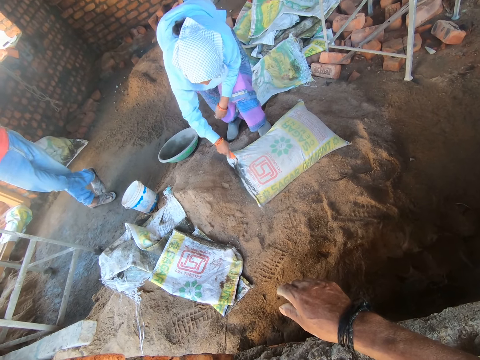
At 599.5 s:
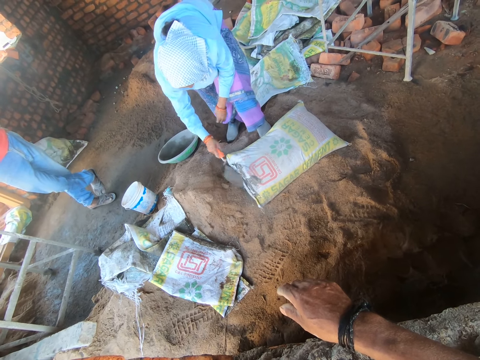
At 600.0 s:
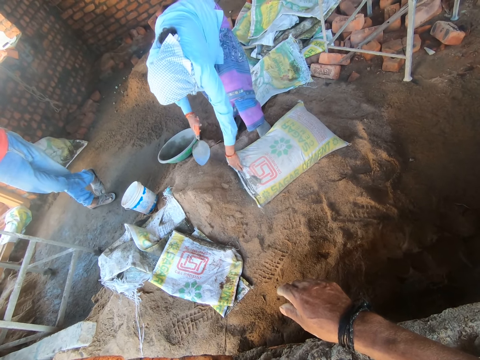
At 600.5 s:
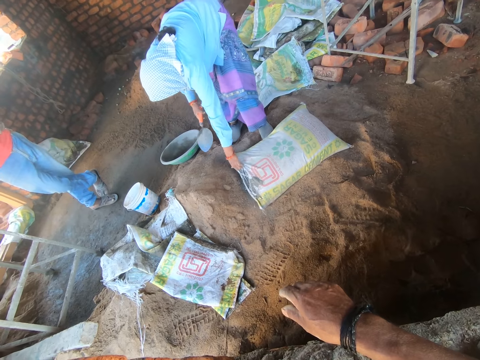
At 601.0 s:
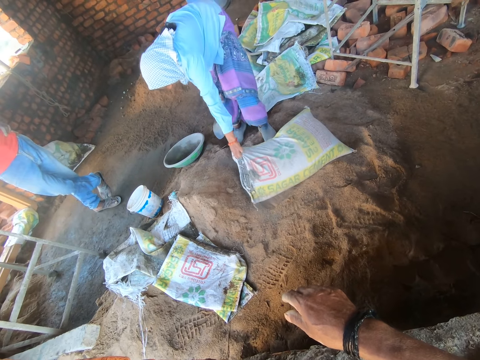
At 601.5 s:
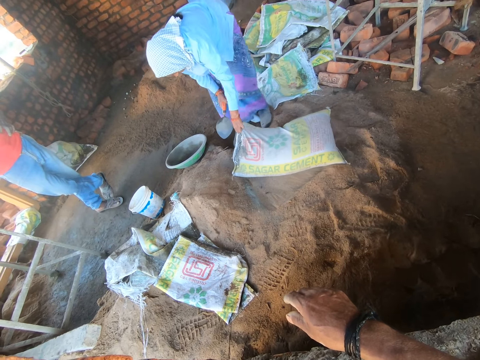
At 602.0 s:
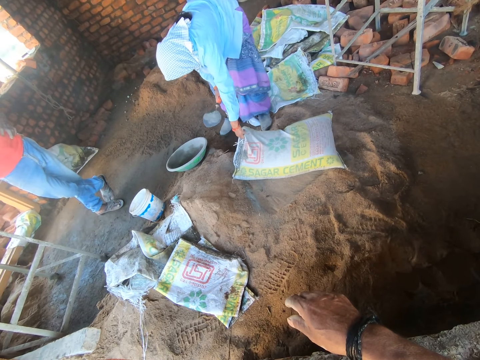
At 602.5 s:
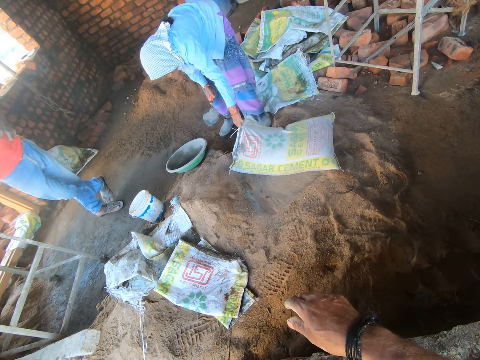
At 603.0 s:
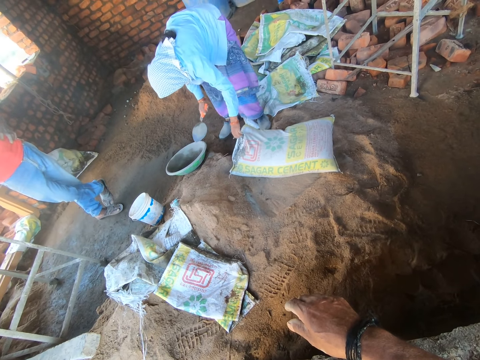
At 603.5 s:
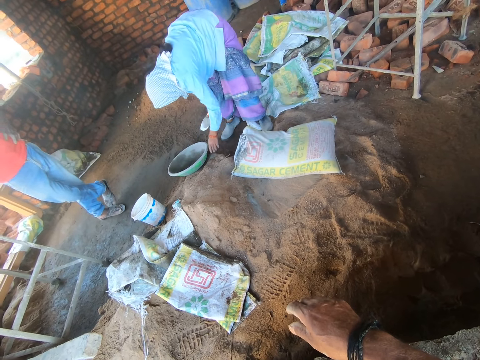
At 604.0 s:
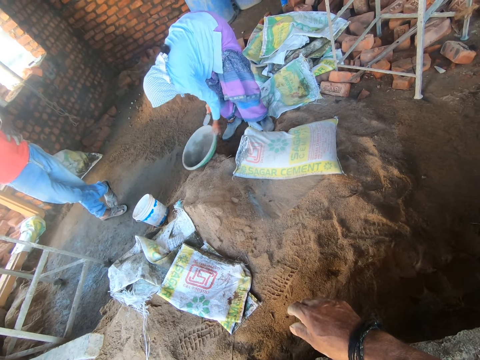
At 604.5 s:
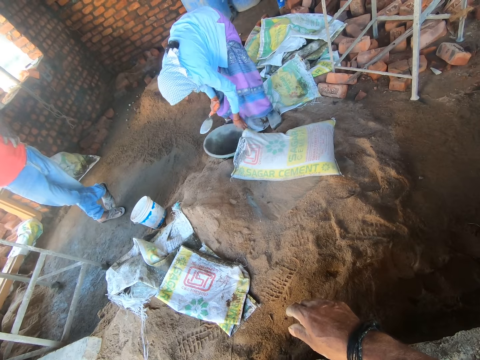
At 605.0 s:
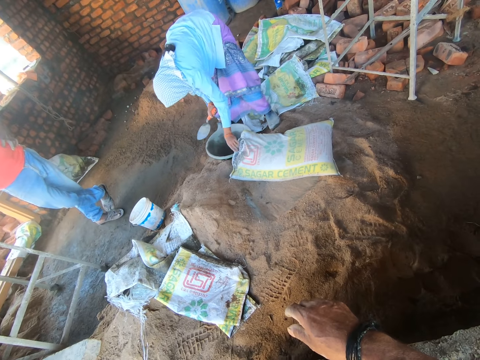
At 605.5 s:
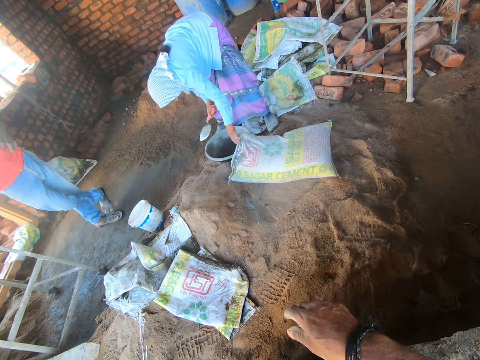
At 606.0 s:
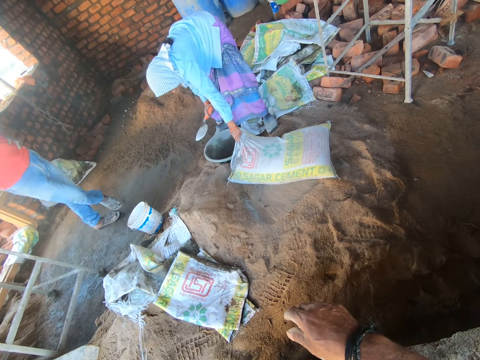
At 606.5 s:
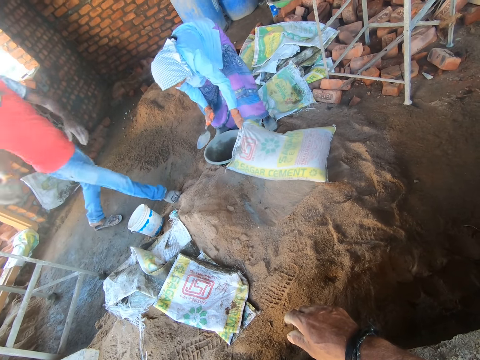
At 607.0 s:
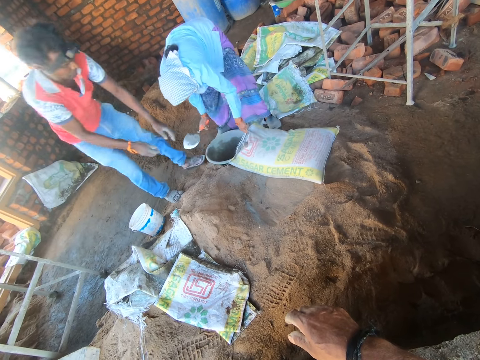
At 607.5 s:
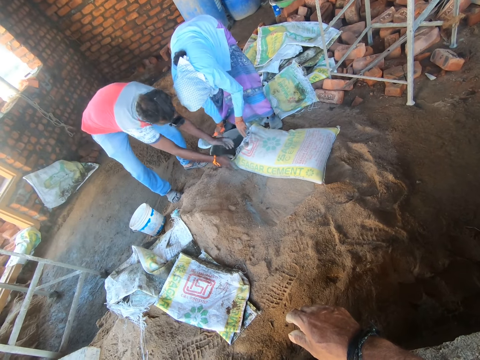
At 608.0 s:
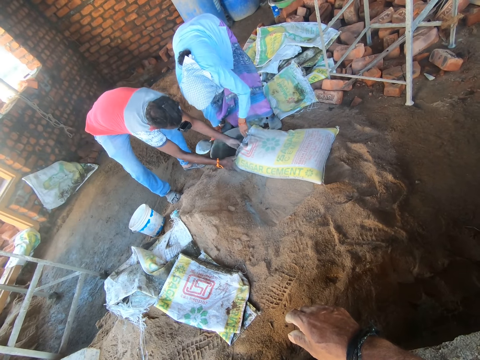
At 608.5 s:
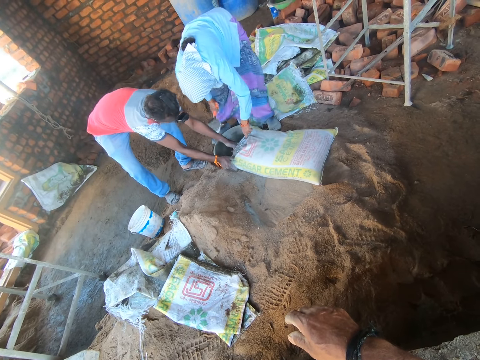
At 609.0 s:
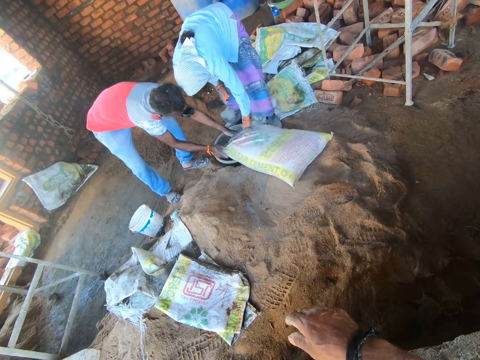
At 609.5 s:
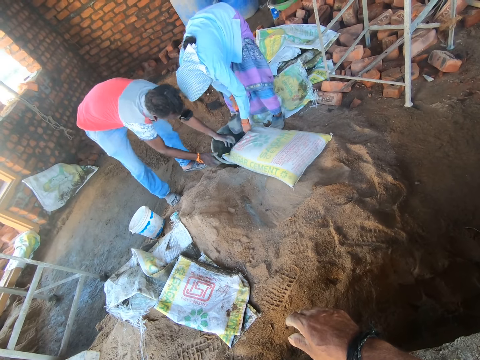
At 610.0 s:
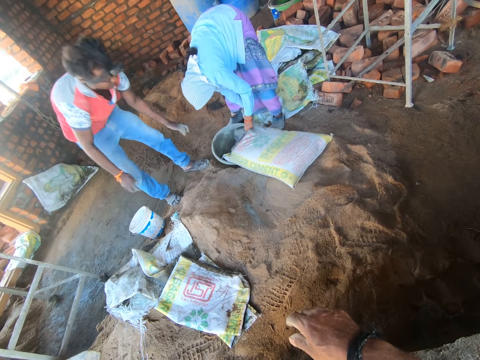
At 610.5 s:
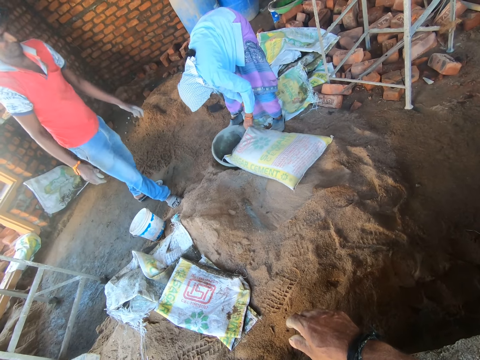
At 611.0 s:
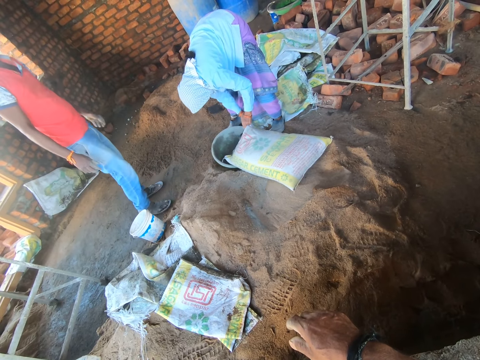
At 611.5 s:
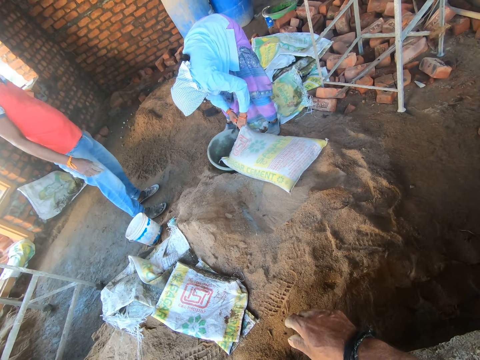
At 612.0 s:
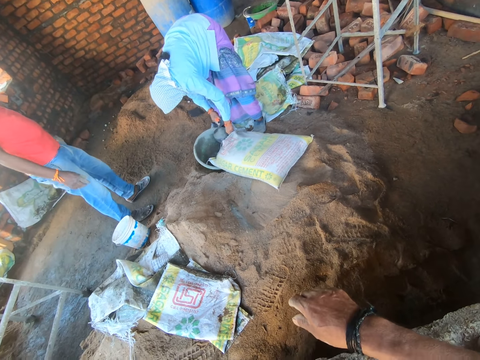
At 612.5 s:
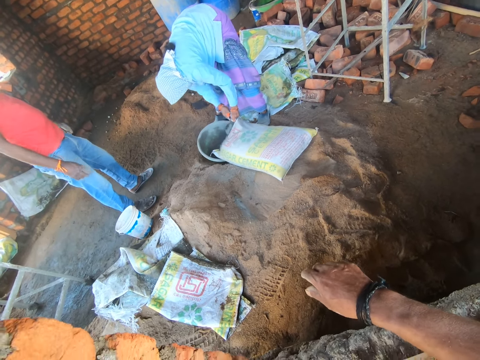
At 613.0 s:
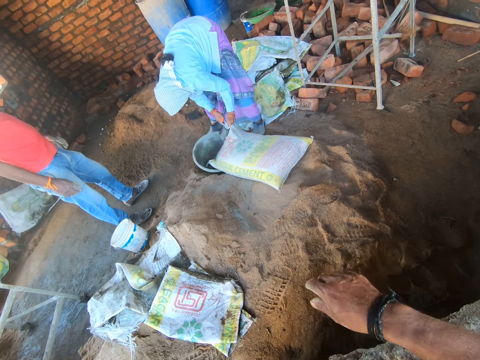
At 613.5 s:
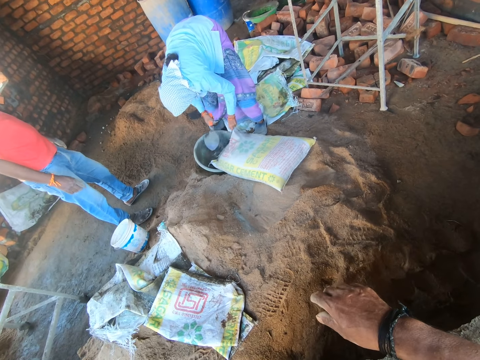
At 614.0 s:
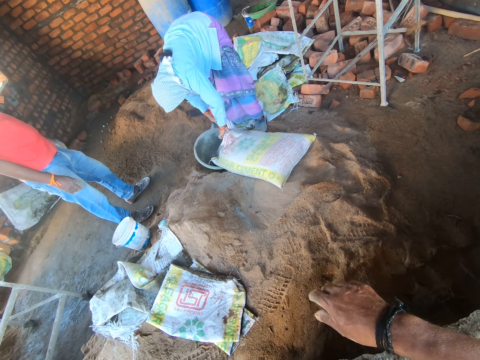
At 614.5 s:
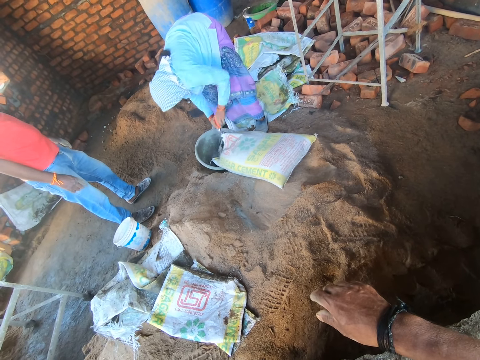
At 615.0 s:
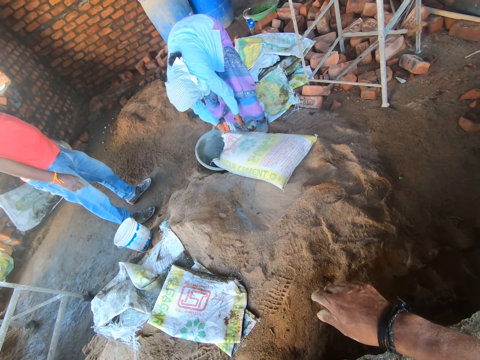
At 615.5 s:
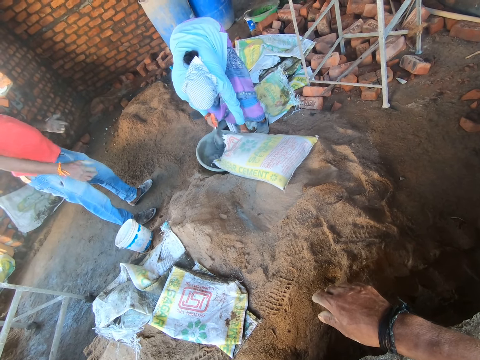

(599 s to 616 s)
The woman moves the trowel, holds the bag of cement with her left hand, touches the bag of cement and pulls the bag of cement towards herself. The camera wearer drops the bag of cement. The woman picks the basin and moves the basin towards the bag of cement. The woman pulls the bag of cement towards herself. The man walks towards the woman, bends towards the ground, holds the bag of cement with his hands, pulls the bag of cement towards himself, drops the bag of cement in the basin and stands up. The woman cuts the bag of cement with the trowel. The camera wearer looks at the woman. The woman holds the trowel, removes cement from the bag with the trowel, puts the trowel in the bag of cement and pulls cement onto the basin with the trowel.

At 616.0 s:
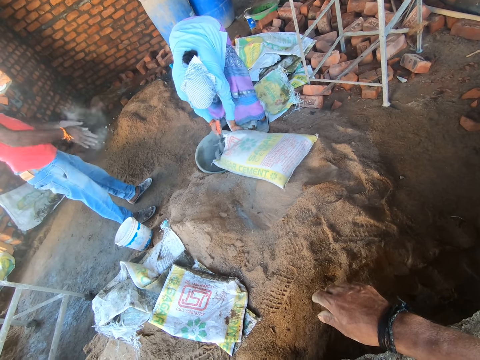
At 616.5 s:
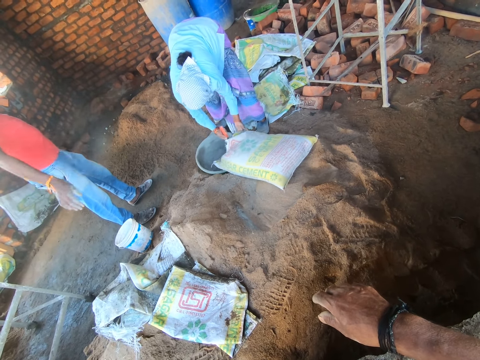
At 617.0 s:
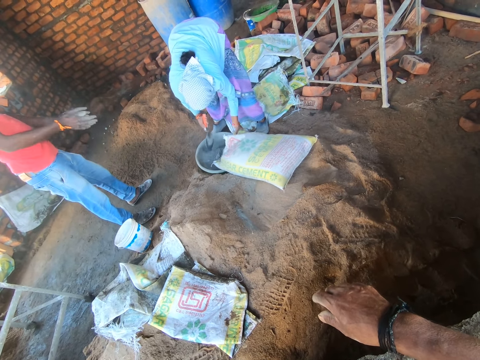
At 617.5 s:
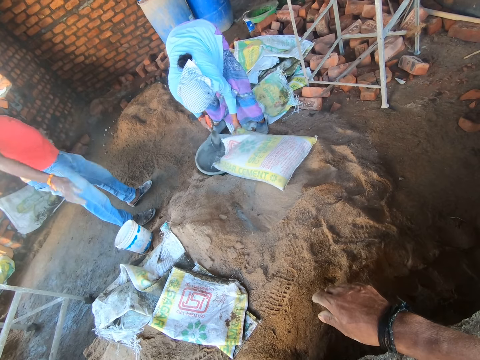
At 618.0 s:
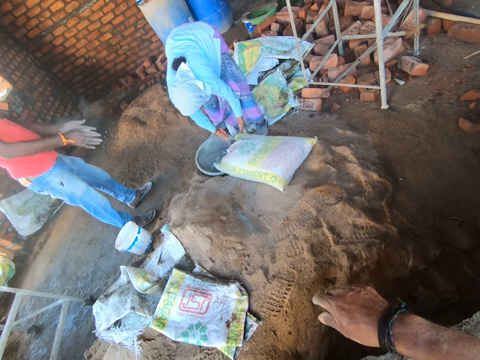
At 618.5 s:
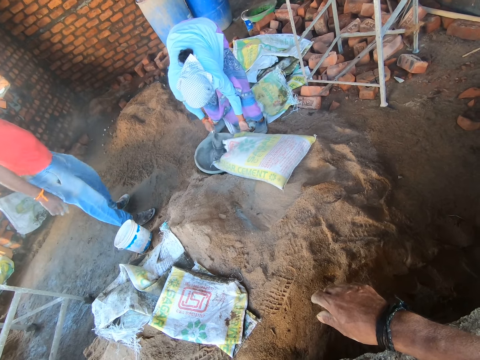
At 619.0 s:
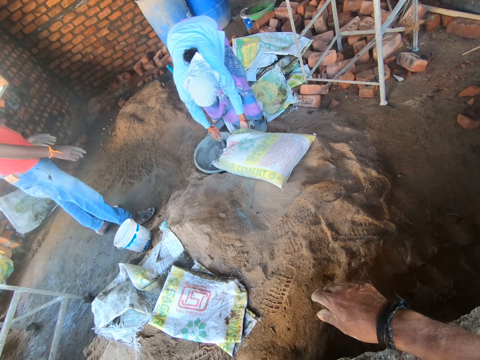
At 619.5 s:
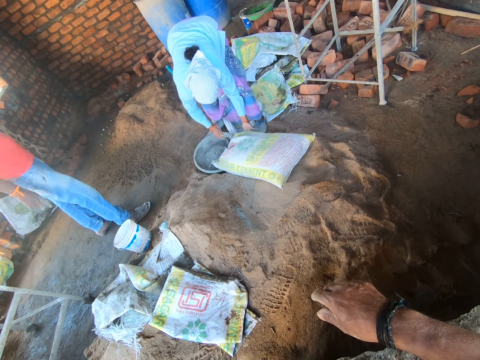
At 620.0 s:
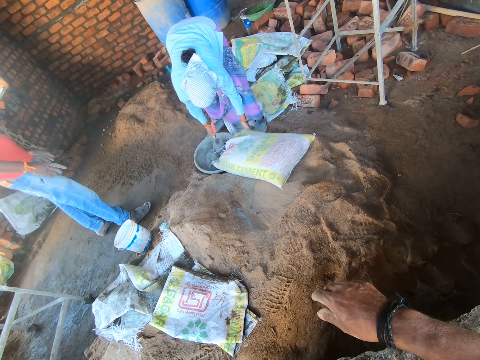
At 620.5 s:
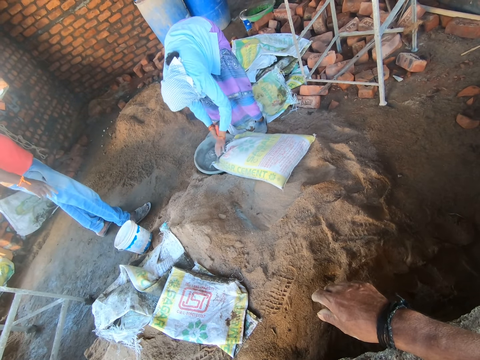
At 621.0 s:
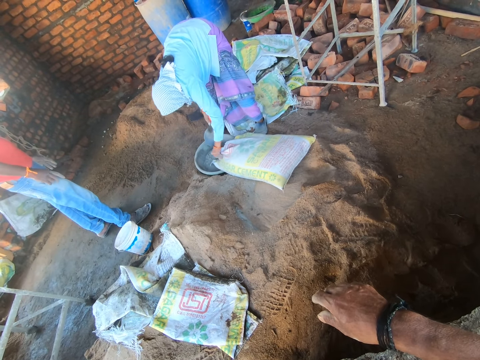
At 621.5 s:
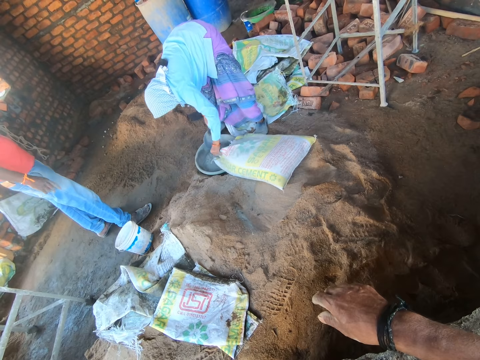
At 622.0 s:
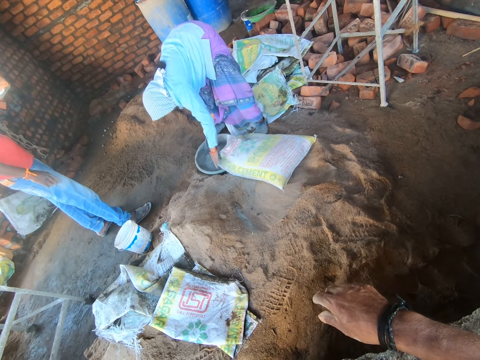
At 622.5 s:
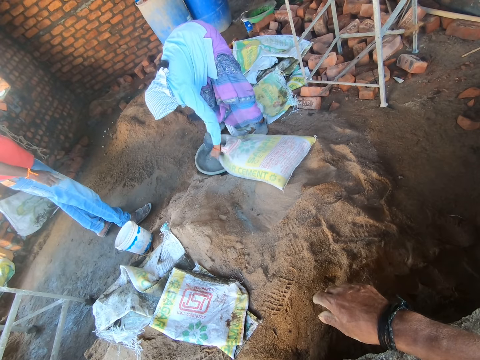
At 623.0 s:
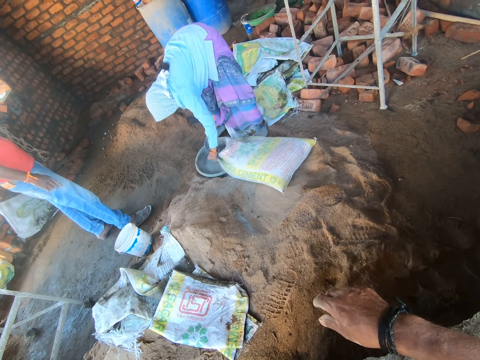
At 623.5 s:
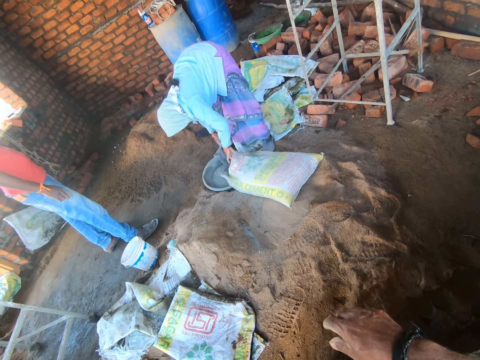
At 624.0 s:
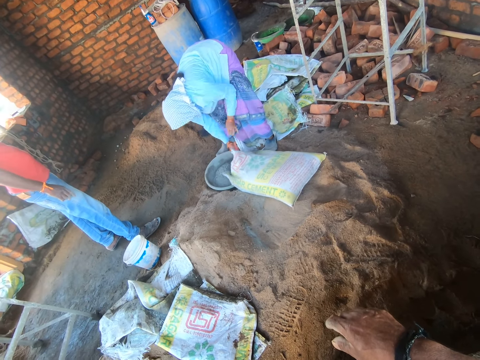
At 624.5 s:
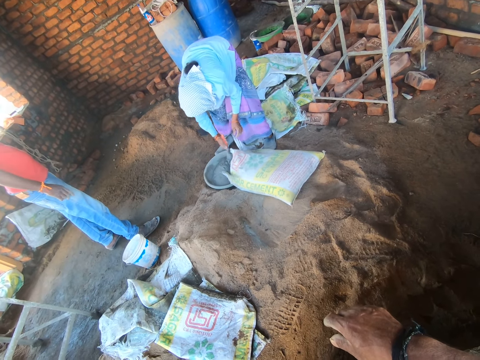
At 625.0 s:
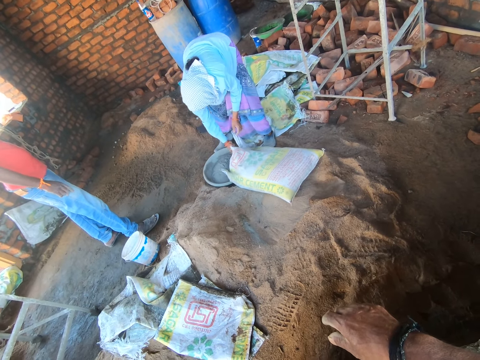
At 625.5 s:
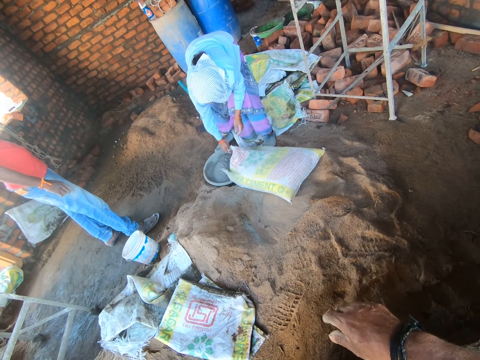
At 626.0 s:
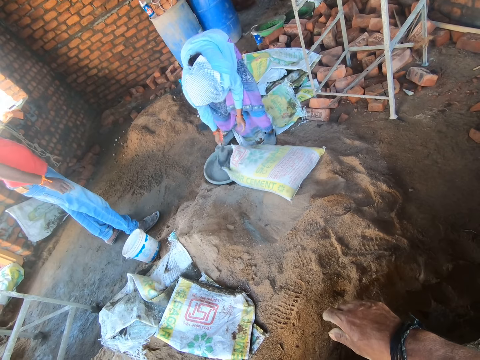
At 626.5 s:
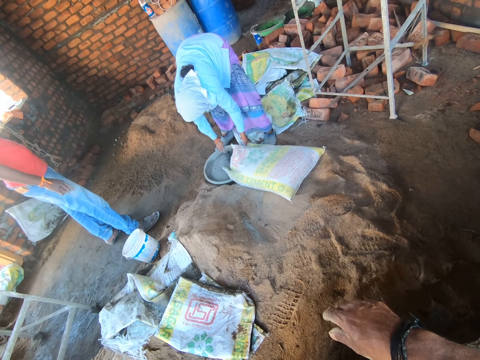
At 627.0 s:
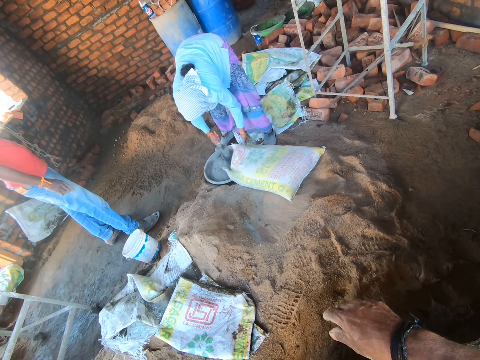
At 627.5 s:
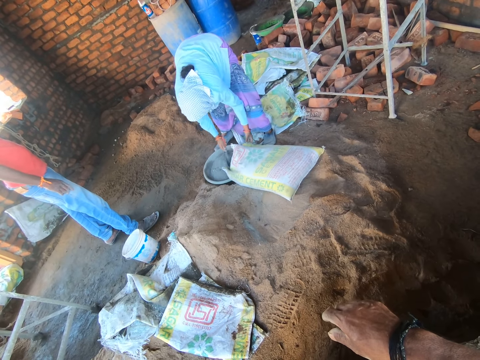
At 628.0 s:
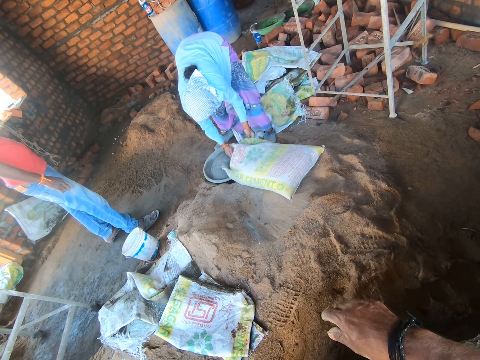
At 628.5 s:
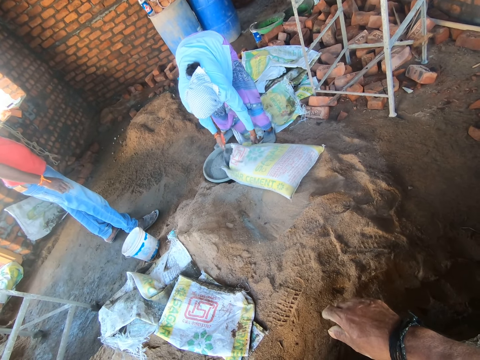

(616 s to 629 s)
The man claps hands and steps backwards. The woman pulls cement into the basin with the trowel. The camera wearer looks at the woman. The woman holds the bag of cement, puts the trowel in the bag of cement, pulls cement into the basin with the trowel, holds the bag of cement and pulls cement into the basin with the trowel.
